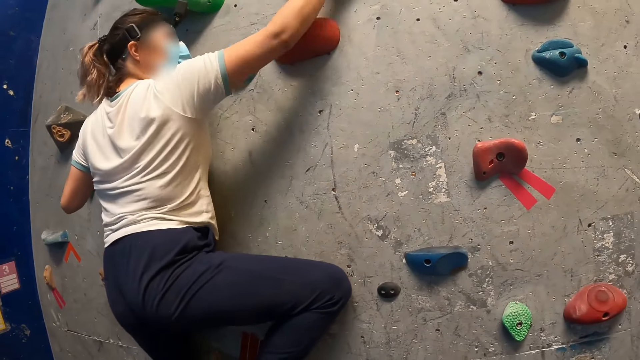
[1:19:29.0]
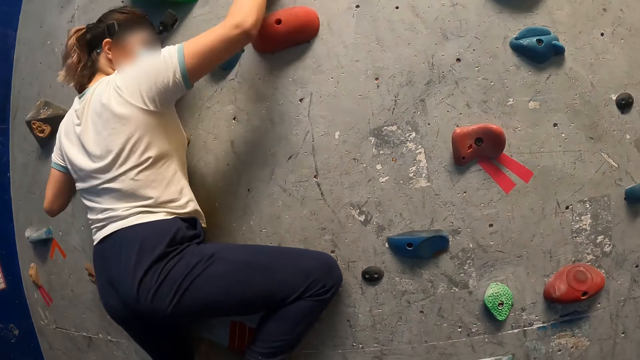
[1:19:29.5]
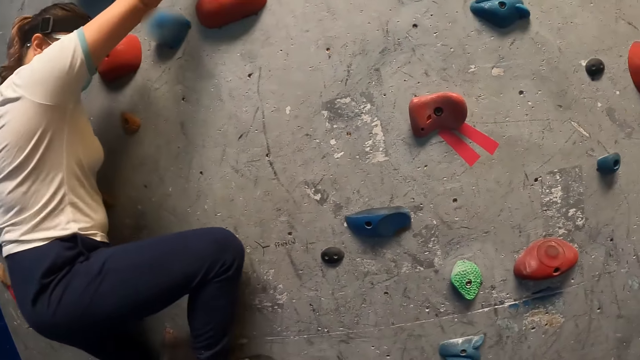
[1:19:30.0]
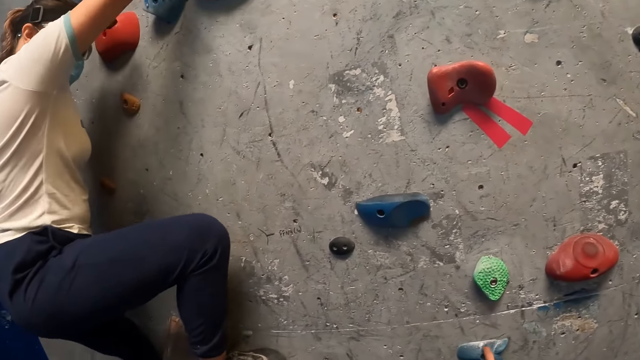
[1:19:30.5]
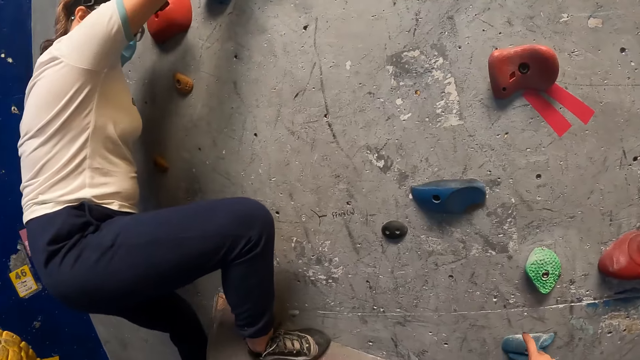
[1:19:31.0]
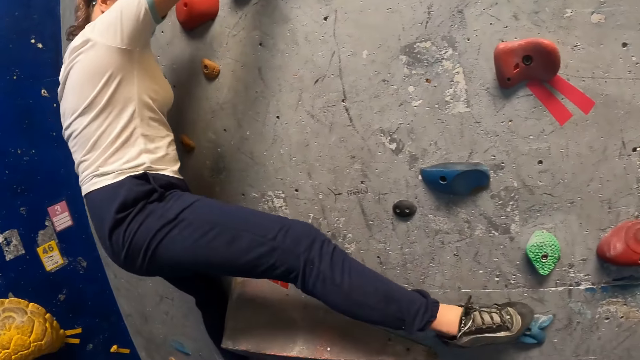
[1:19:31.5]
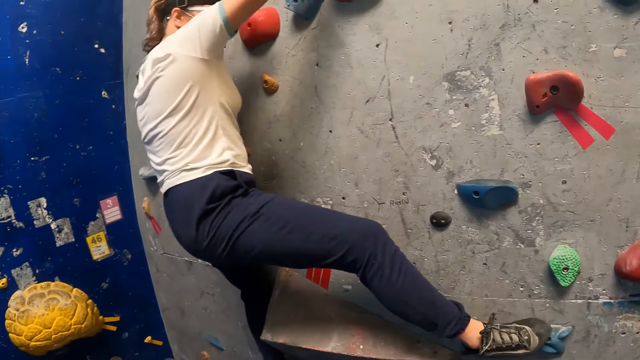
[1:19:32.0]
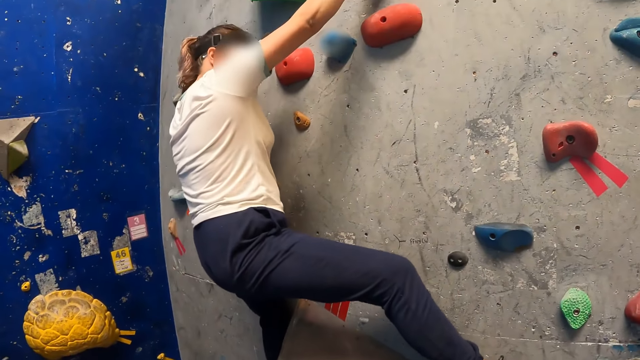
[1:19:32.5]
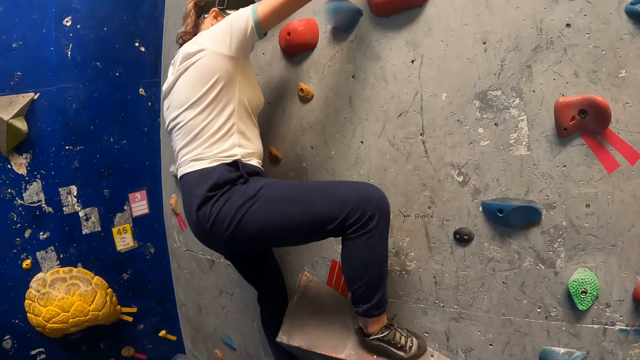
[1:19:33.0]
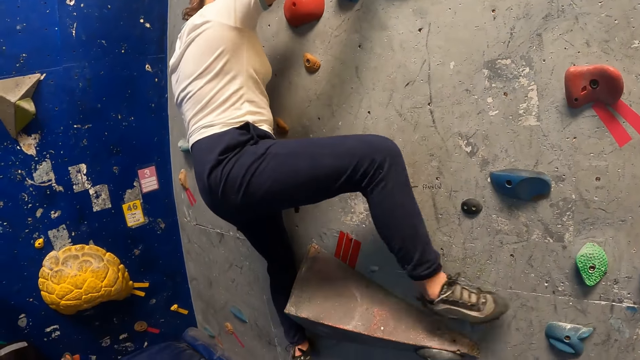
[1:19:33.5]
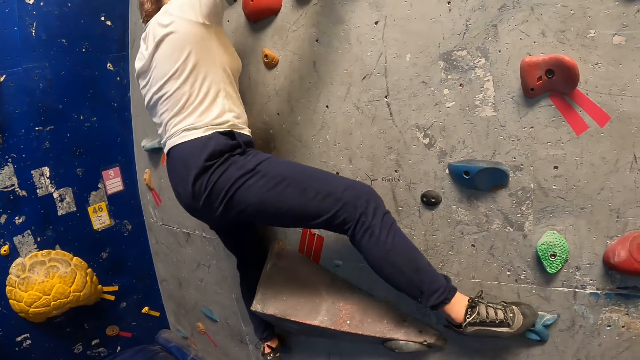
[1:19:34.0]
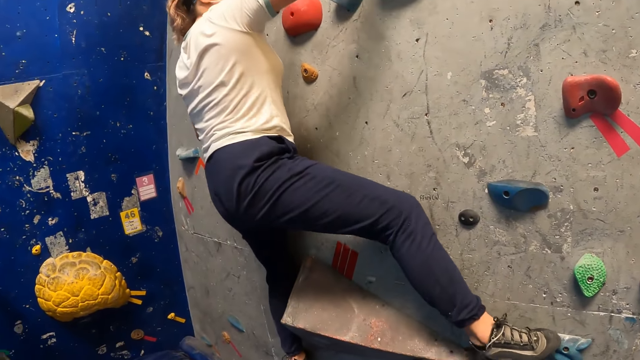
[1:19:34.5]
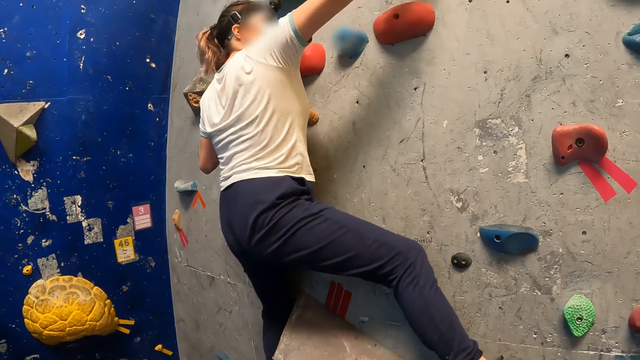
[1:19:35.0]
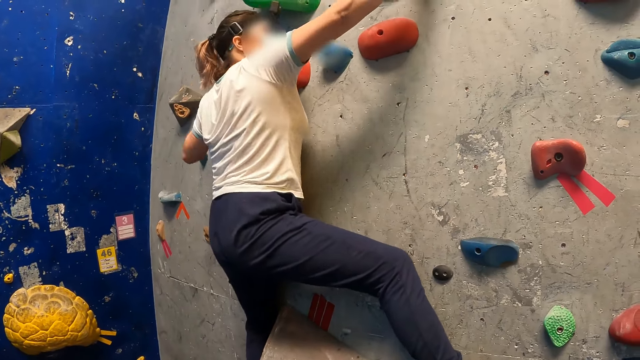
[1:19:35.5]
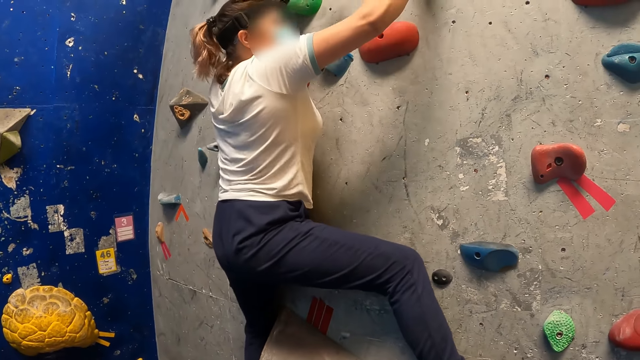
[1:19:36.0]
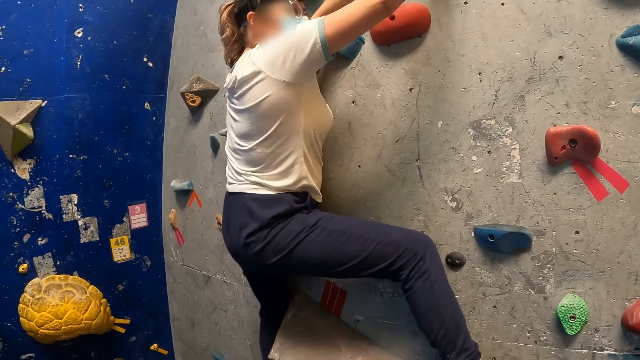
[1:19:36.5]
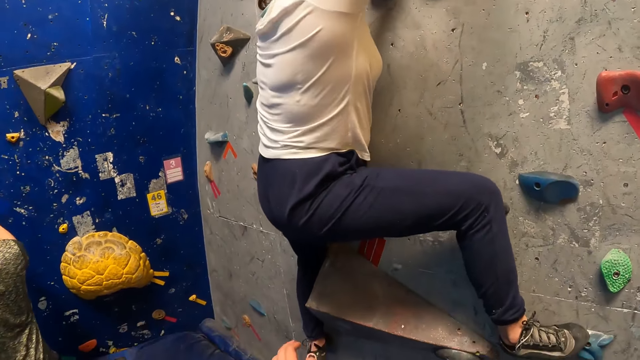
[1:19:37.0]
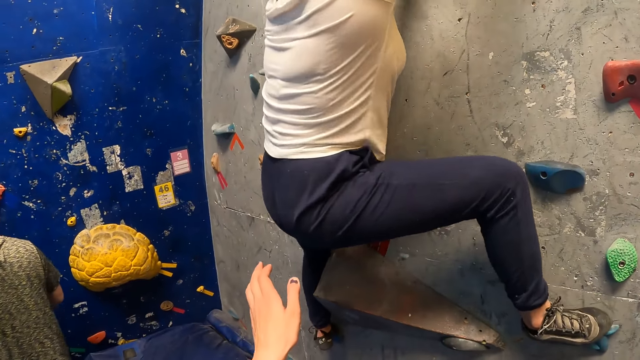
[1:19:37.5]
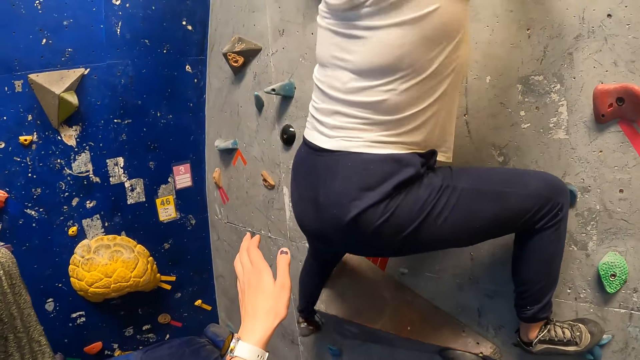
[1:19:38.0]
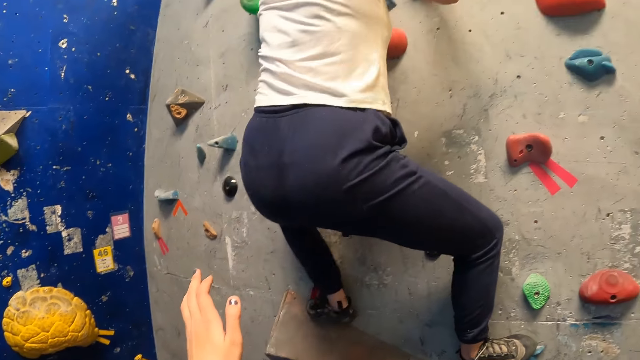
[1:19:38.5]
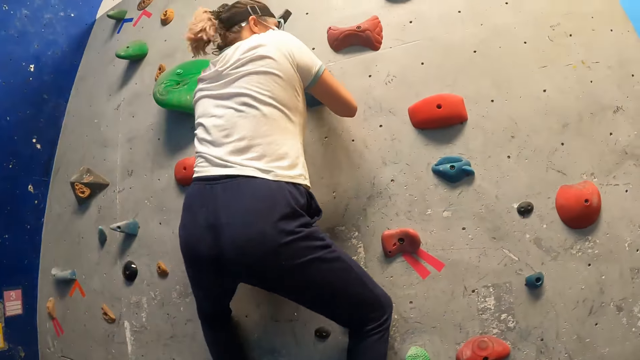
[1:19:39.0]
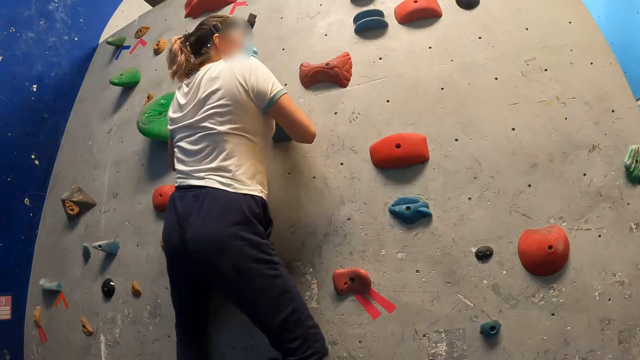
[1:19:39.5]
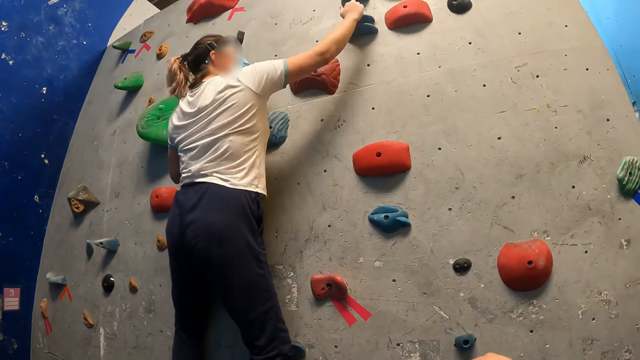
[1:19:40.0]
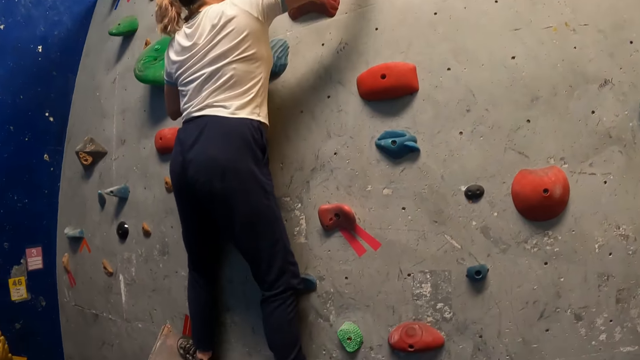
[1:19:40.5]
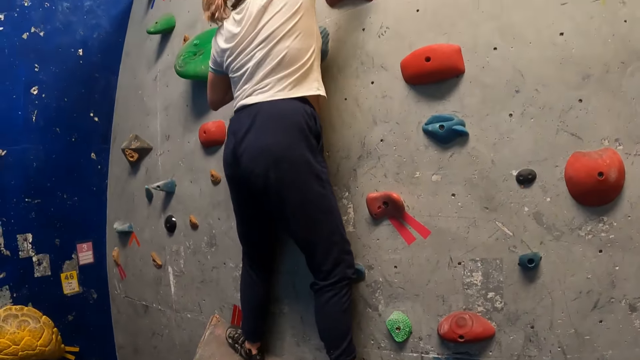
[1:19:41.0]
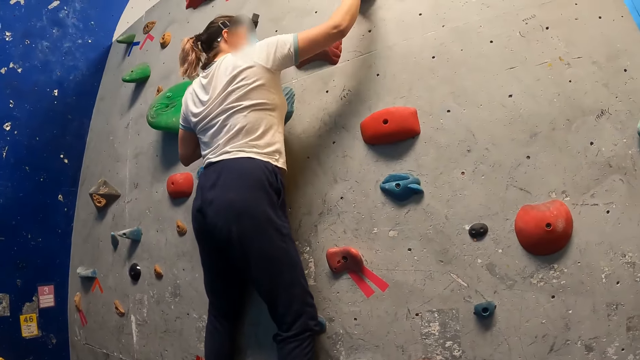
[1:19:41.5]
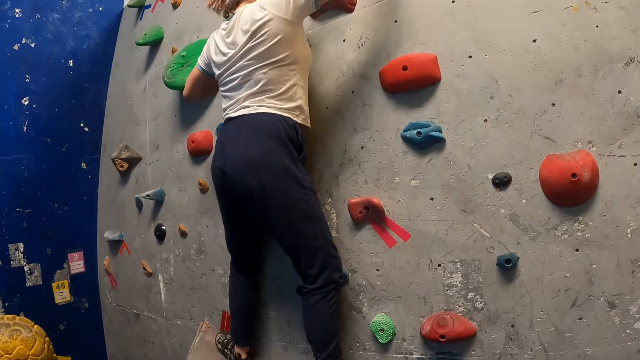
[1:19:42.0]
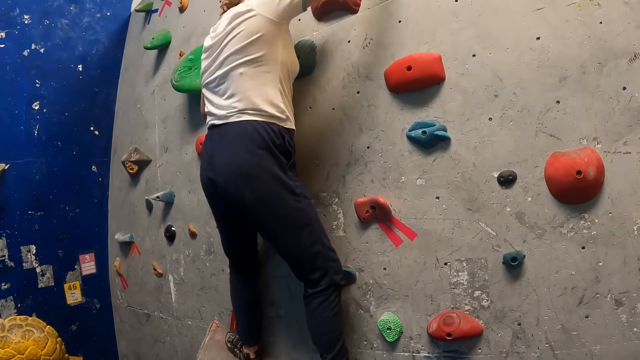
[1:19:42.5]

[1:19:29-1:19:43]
A lady climbs a wall. The camera wearer interacts with the lady. They raise a hand towards the lady.

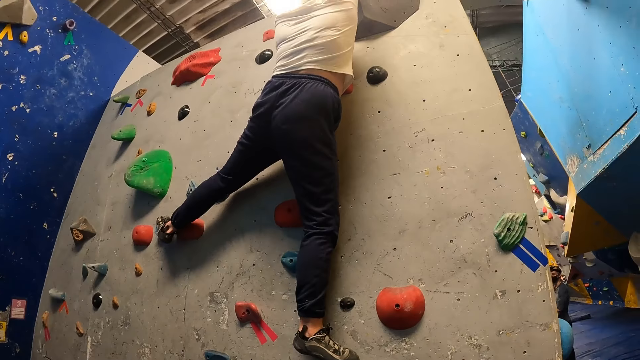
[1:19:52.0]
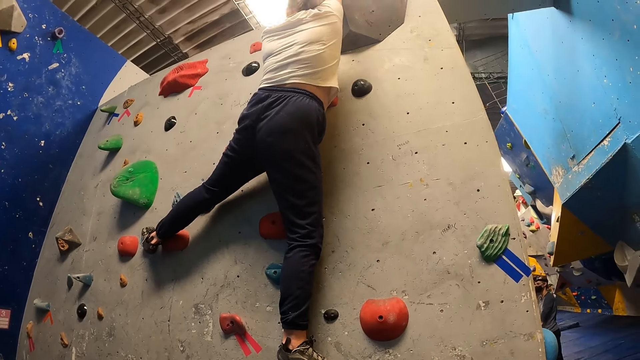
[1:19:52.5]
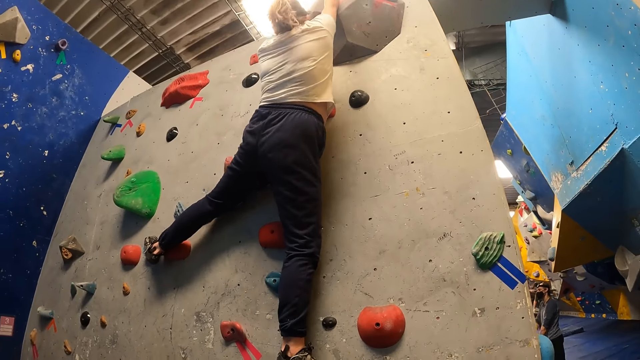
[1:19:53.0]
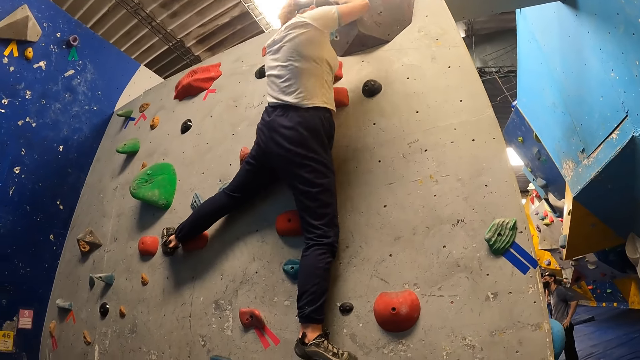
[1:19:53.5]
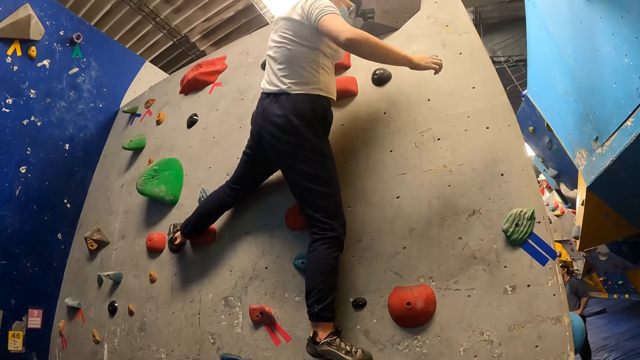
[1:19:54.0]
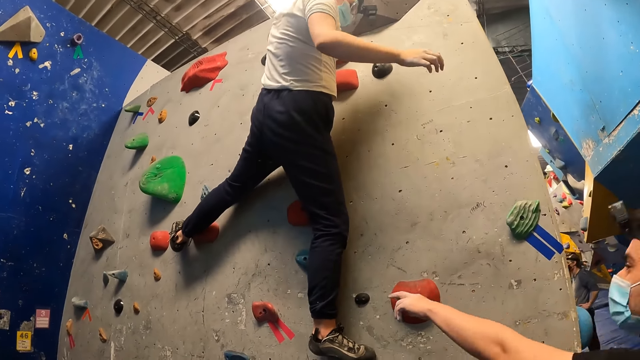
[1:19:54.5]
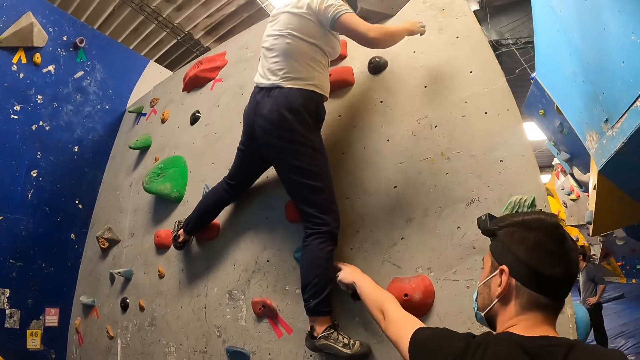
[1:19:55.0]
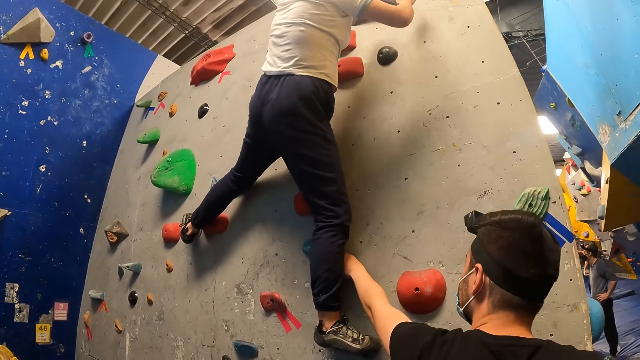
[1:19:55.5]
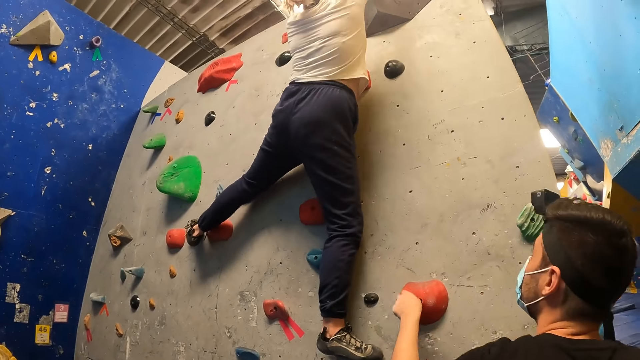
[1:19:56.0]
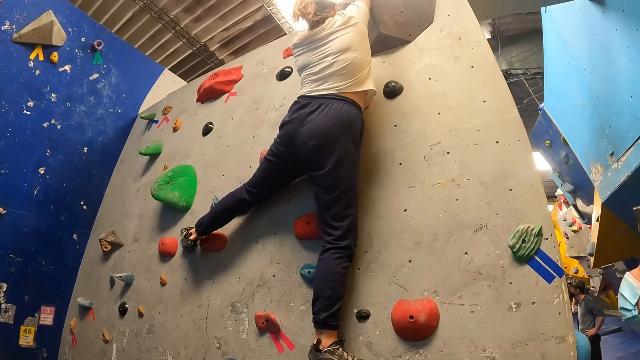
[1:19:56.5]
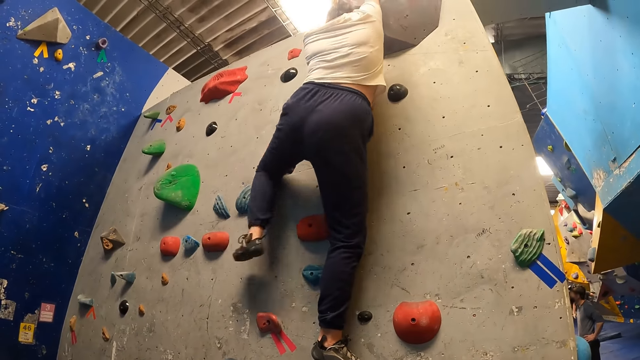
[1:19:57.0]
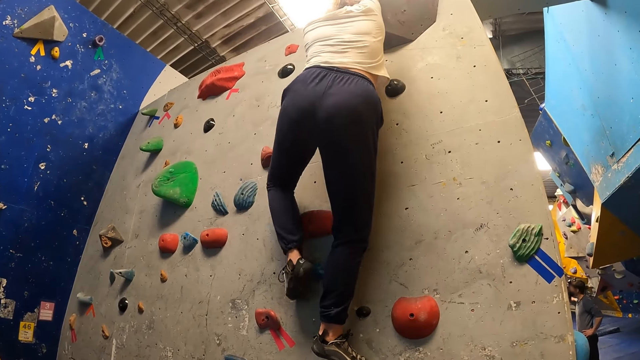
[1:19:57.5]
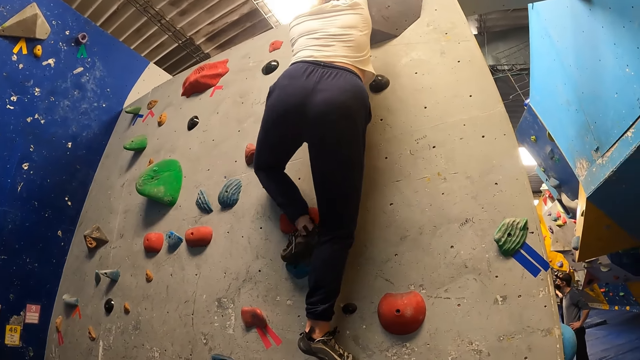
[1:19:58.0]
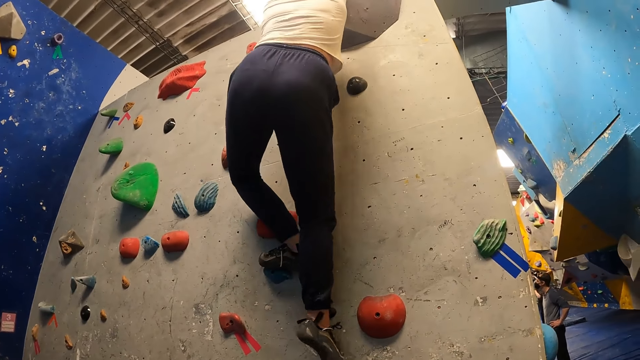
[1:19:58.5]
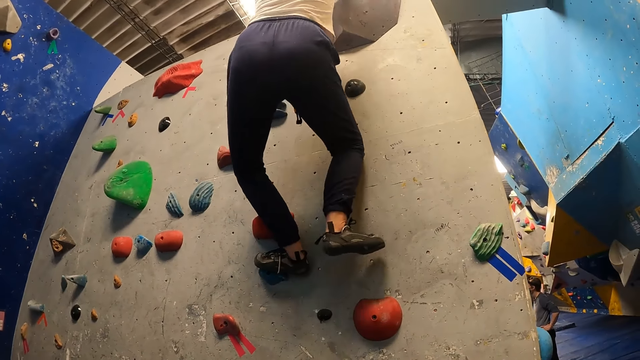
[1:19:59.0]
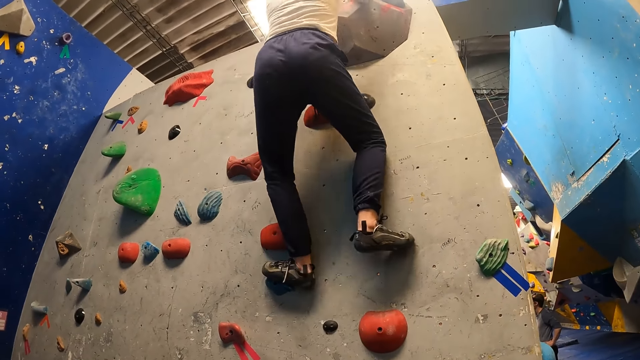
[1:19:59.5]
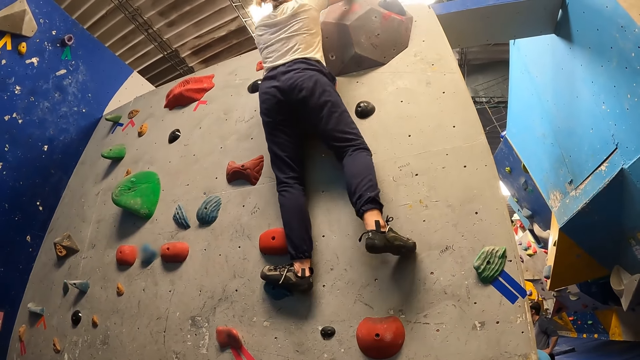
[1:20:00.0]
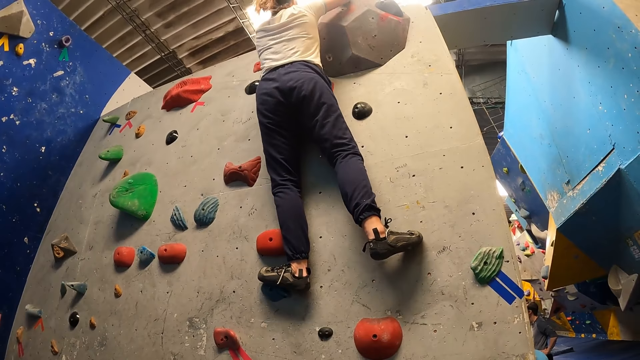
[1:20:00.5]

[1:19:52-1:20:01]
The camera wearer points at a rock on the wall. They touch a rock.
